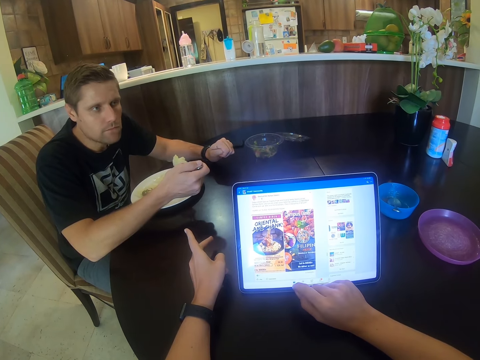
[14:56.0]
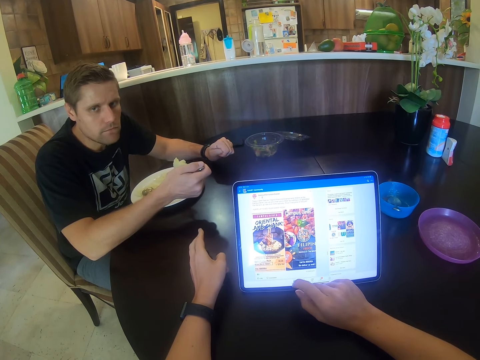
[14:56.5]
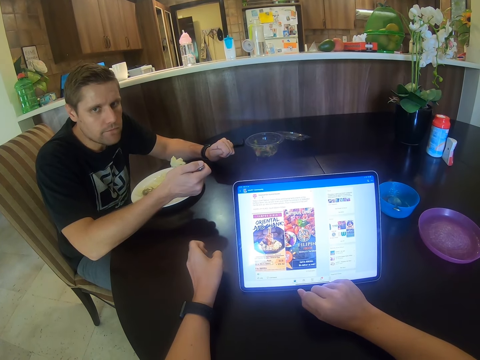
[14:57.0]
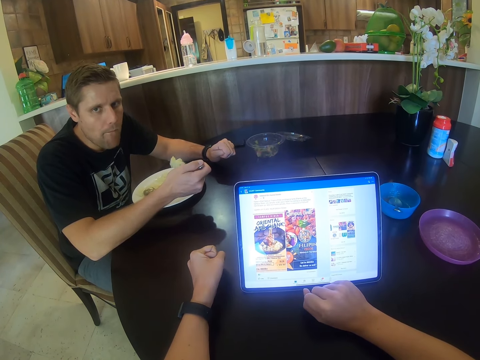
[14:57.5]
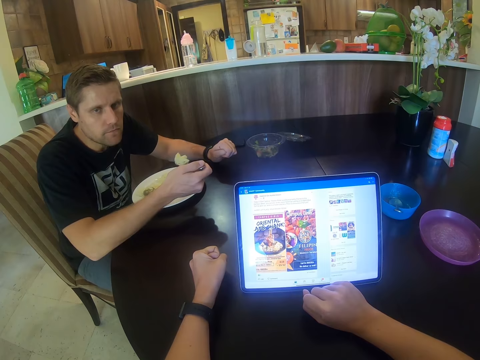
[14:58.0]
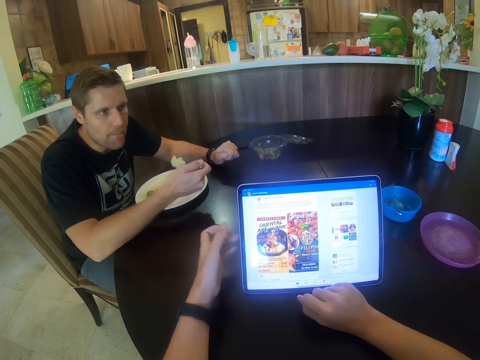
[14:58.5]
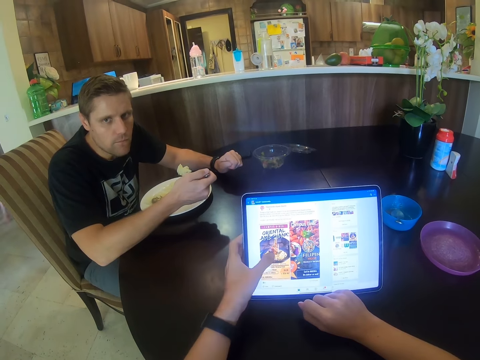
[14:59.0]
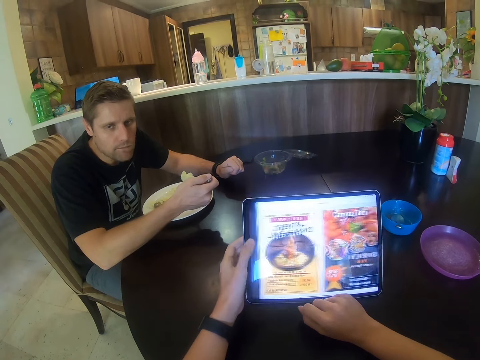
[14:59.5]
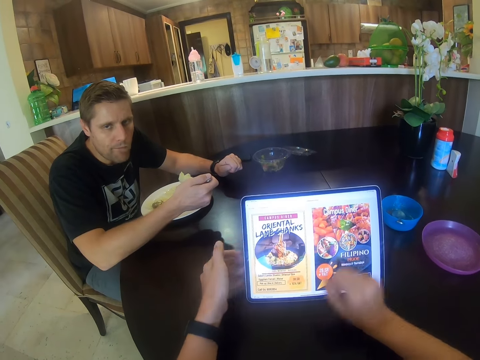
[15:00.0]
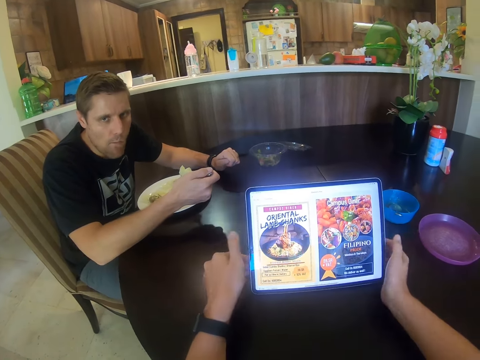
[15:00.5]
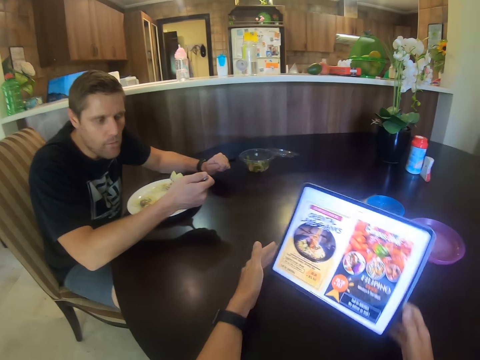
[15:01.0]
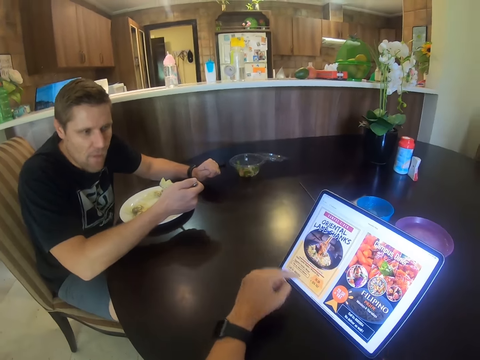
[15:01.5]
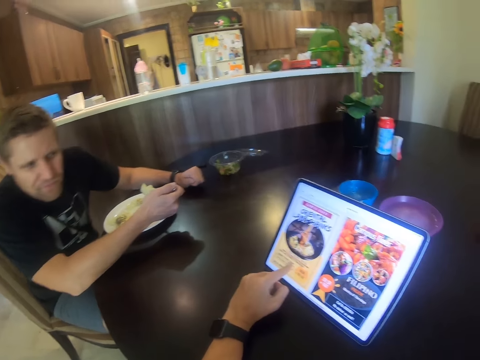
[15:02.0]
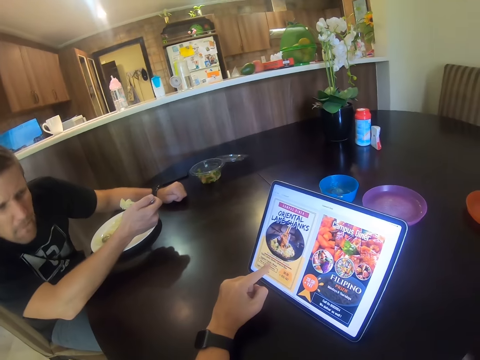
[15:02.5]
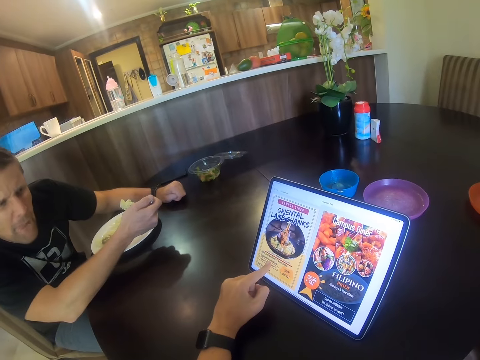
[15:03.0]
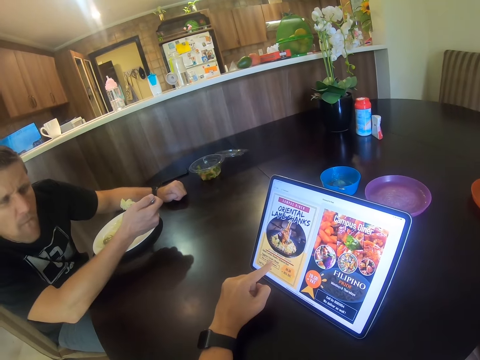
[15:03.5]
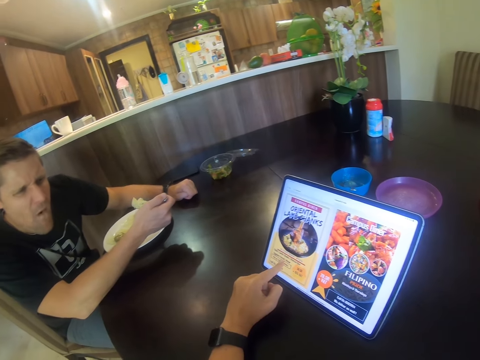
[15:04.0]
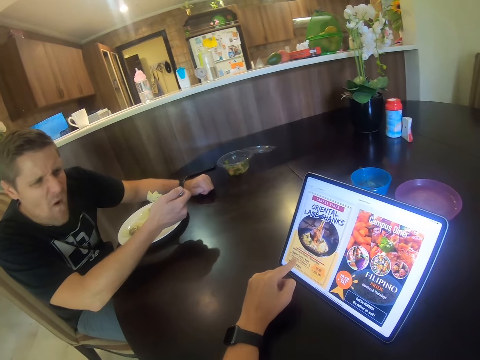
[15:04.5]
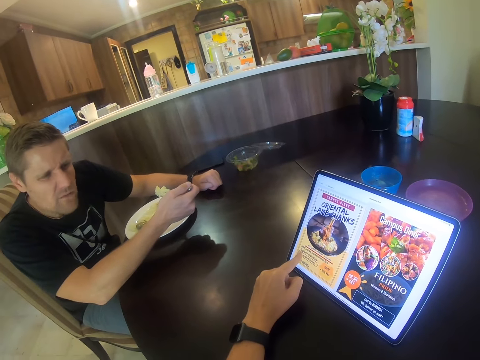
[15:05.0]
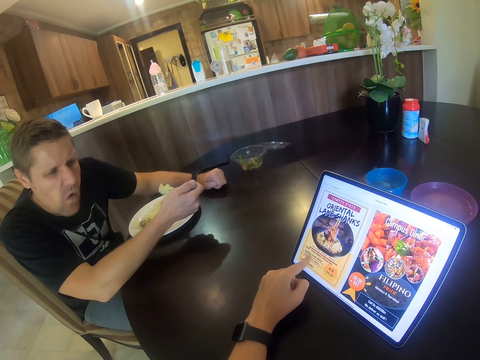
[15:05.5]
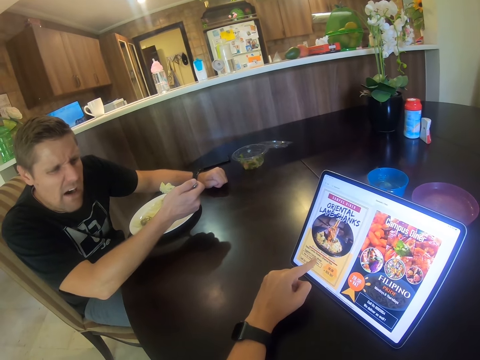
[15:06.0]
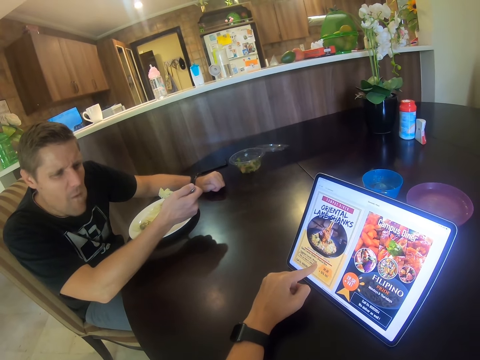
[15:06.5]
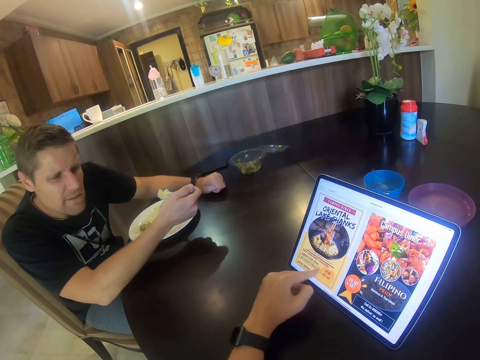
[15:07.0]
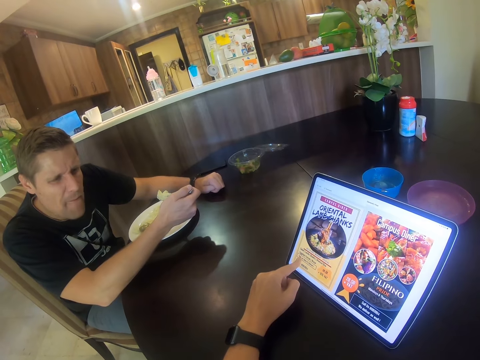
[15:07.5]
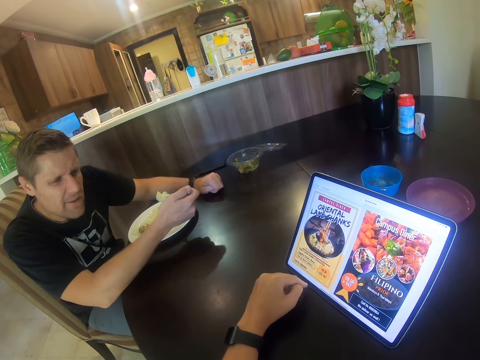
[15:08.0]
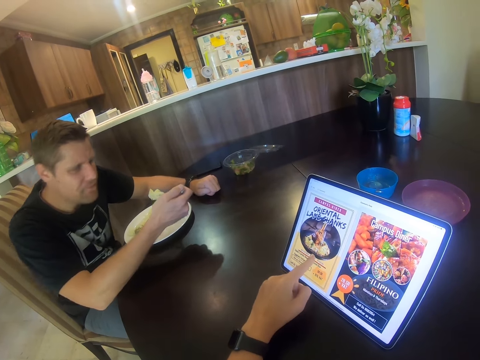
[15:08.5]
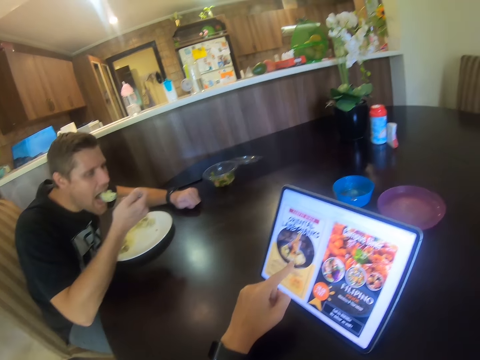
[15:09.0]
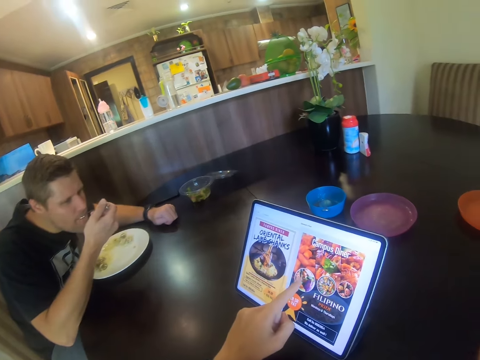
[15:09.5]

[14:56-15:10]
The camera wearer turns the tablet. They show a person an article on the tablet. The person looks at the tablet. Another person talks. The camera wearer talks.

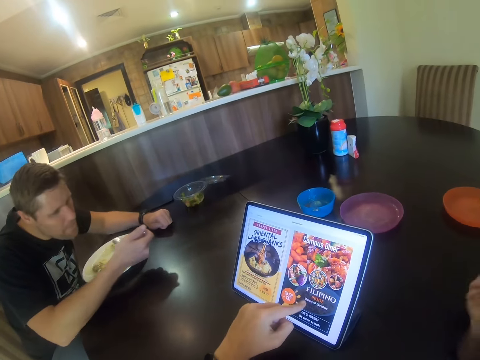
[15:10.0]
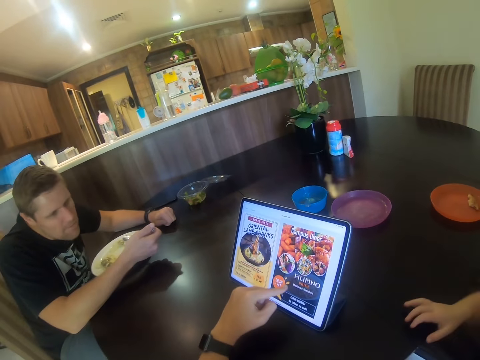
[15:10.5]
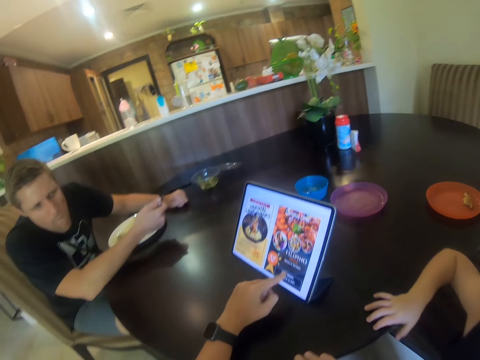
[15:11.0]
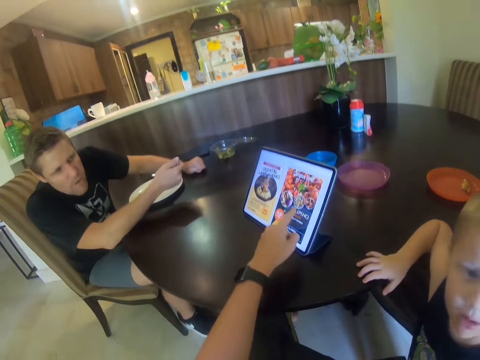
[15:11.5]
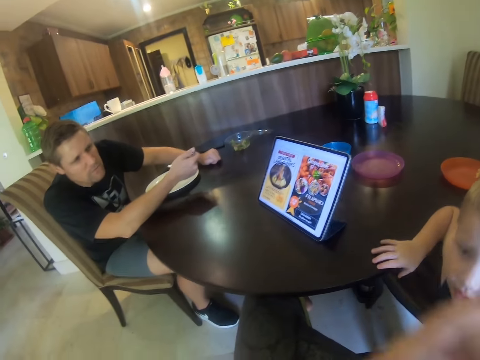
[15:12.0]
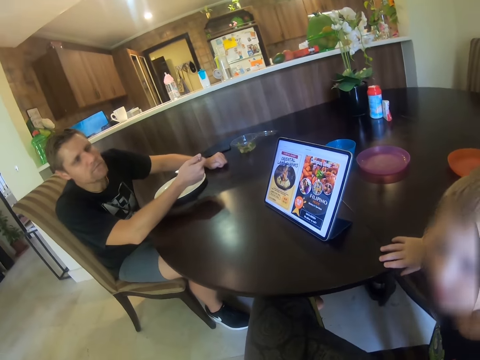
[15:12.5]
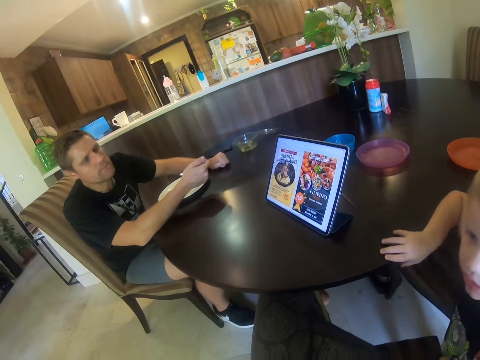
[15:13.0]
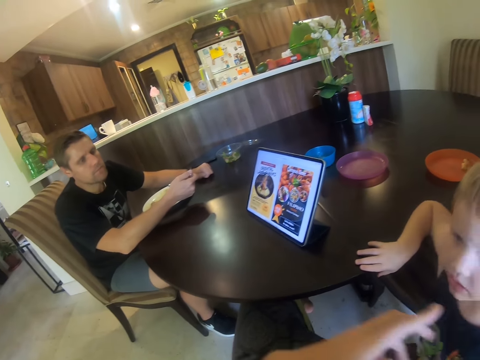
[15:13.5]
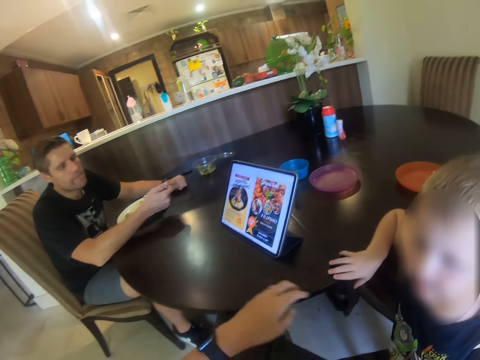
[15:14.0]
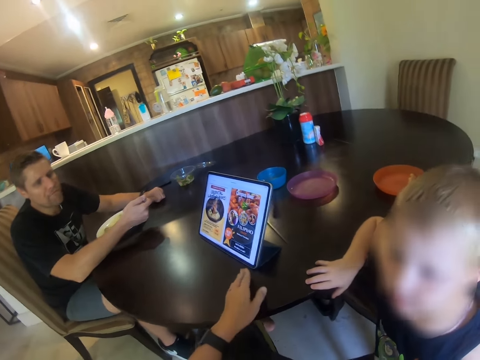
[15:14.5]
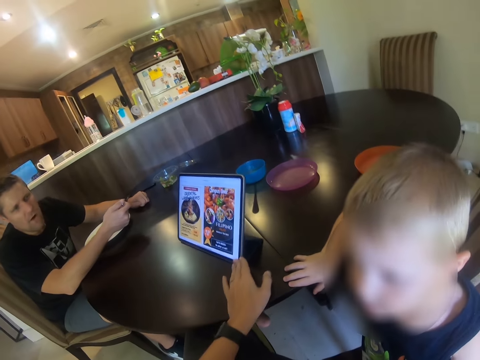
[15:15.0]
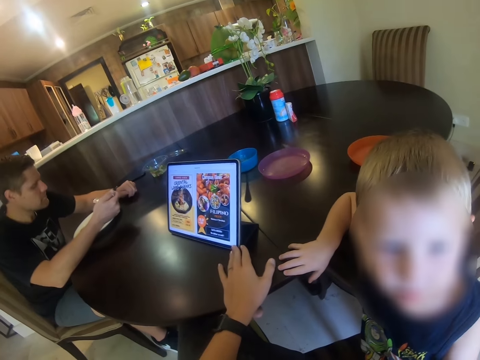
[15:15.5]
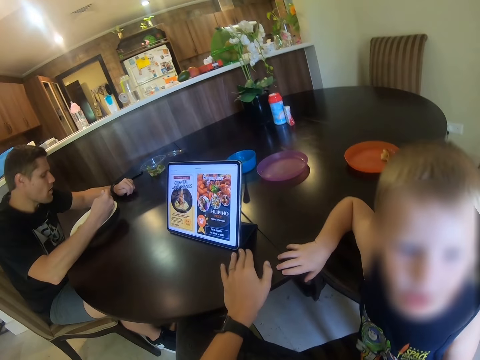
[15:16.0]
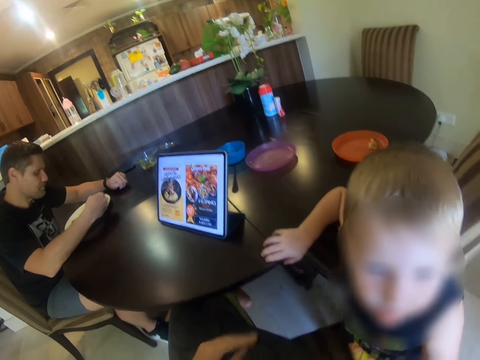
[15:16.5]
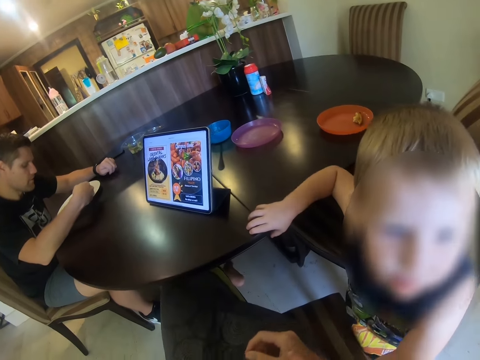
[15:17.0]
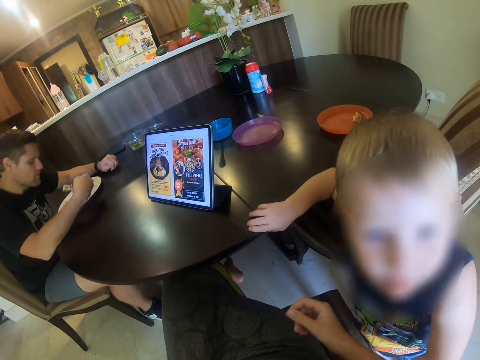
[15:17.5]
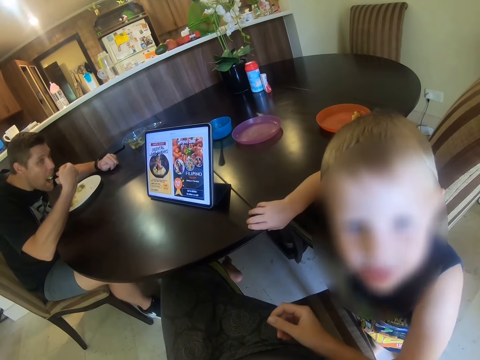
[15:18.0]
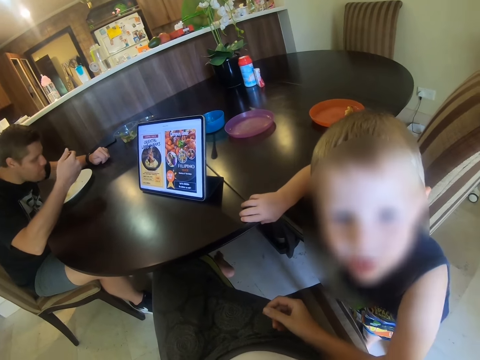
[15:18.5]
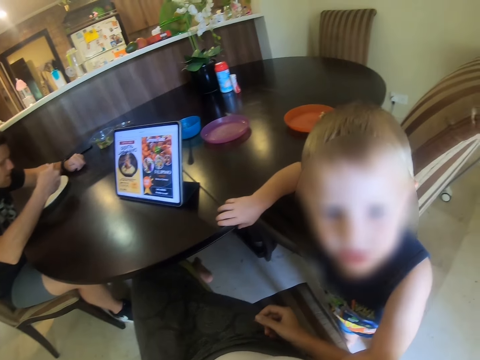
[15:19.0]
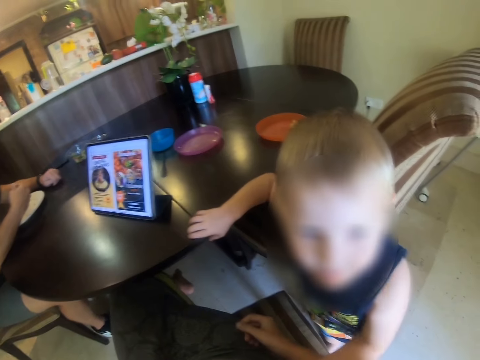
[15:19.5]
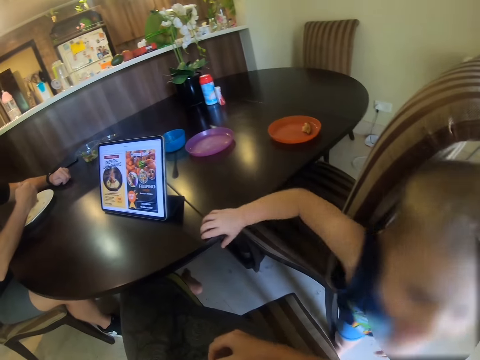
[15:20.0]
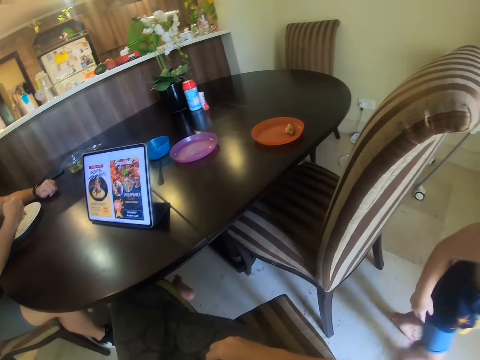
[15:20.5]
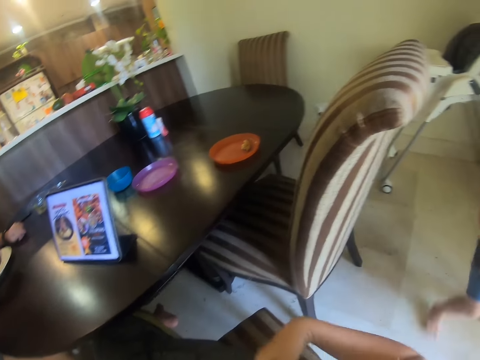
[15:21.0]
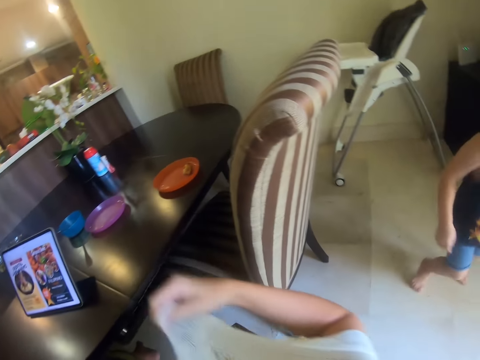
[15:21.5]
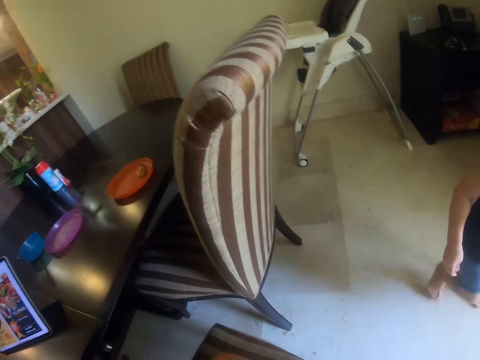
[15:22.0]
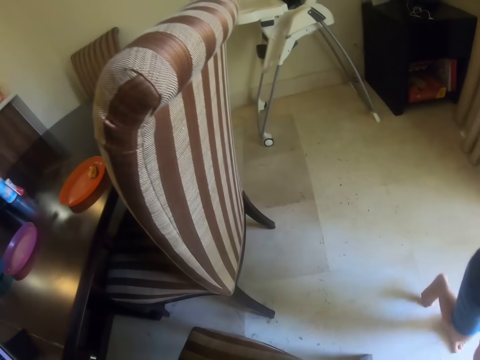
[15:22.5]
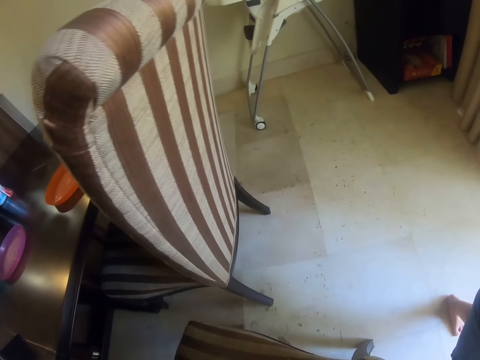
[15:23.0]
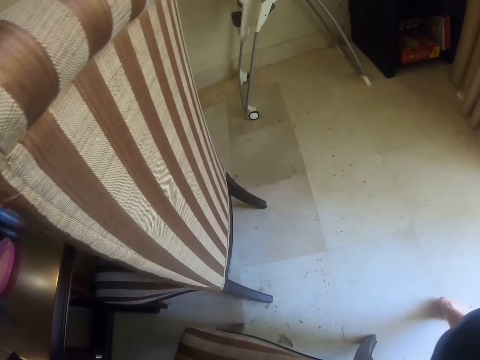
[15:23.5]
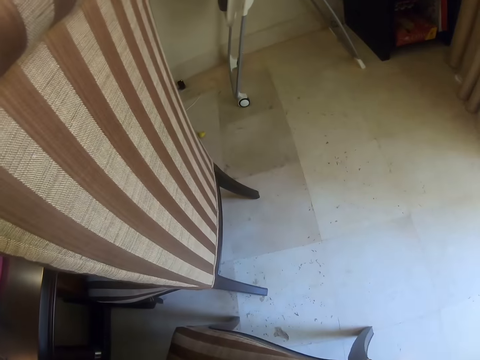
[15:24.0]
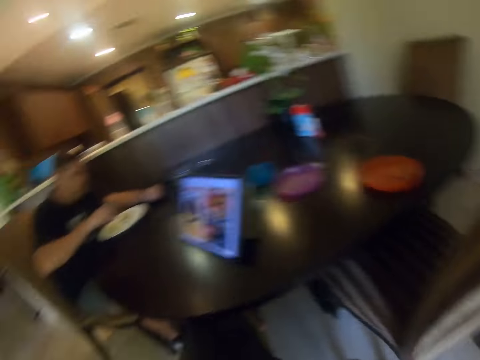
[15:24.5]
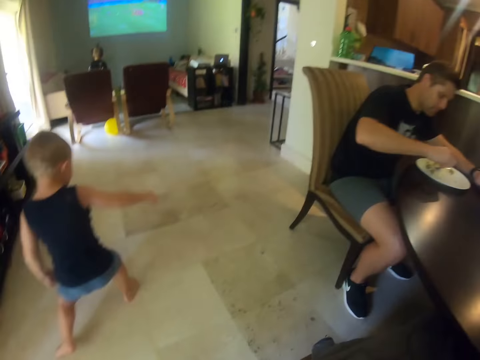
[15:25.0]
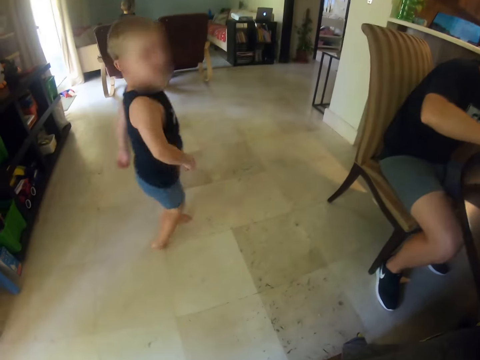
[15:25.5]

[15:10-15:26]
A person comes near the camera wearer. The camera wearer looks at the person. The person talks. The person walks around the room. The person steps.
